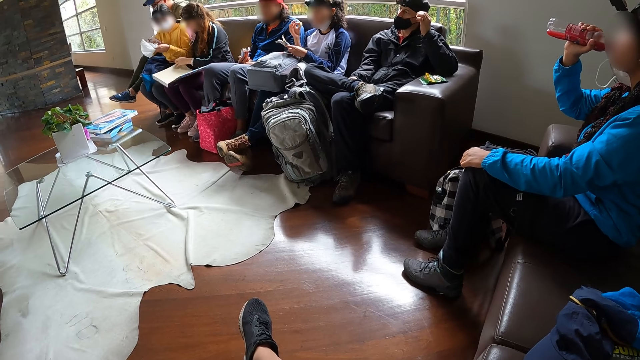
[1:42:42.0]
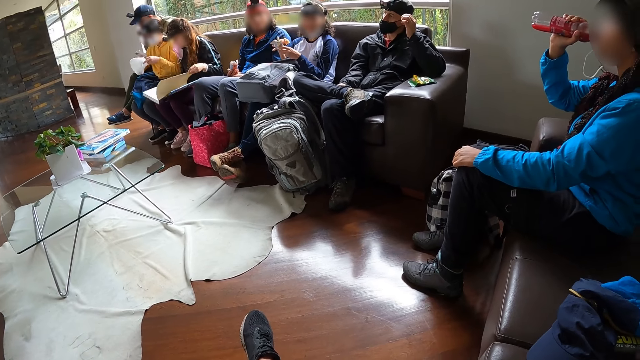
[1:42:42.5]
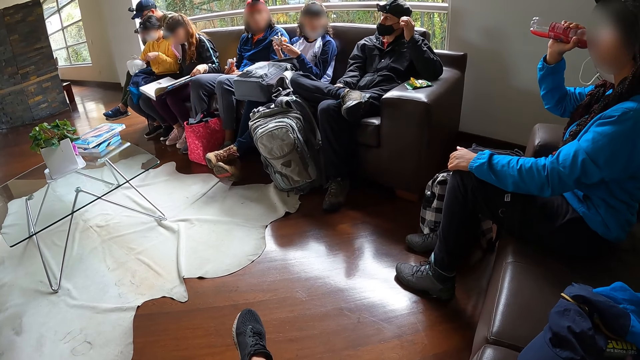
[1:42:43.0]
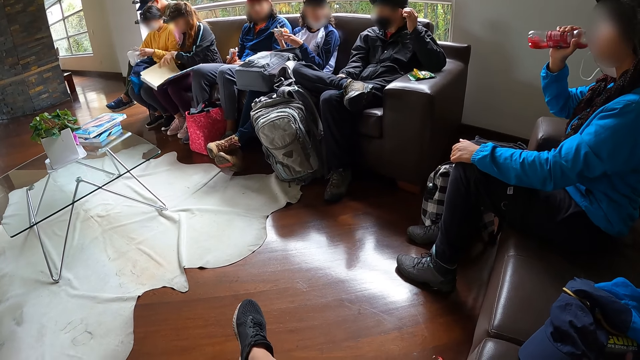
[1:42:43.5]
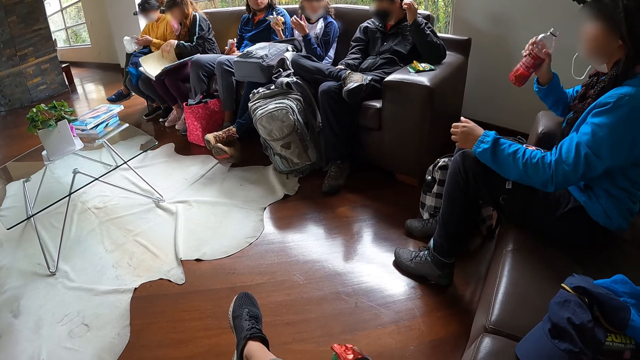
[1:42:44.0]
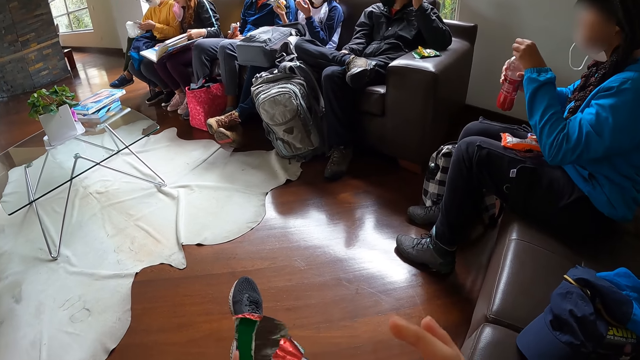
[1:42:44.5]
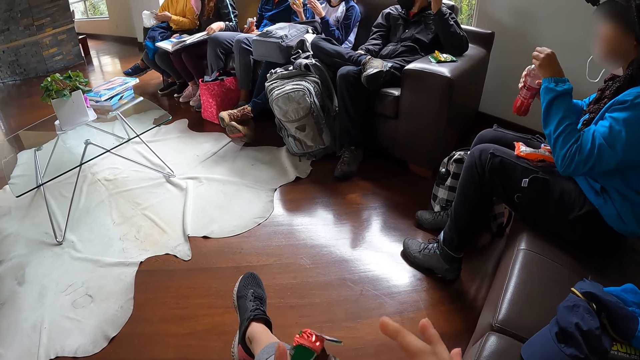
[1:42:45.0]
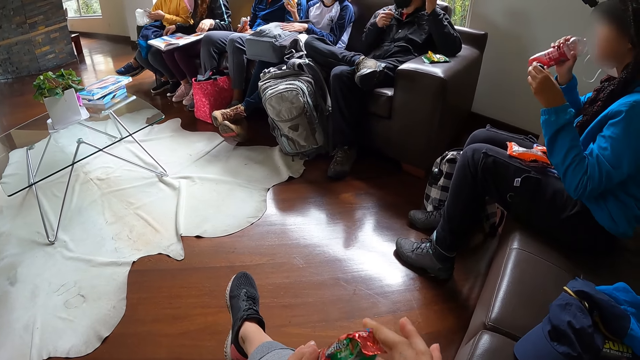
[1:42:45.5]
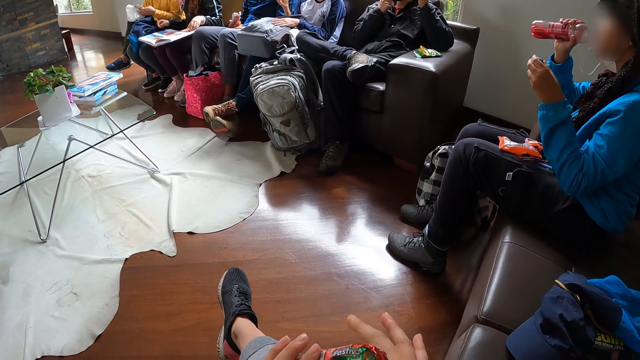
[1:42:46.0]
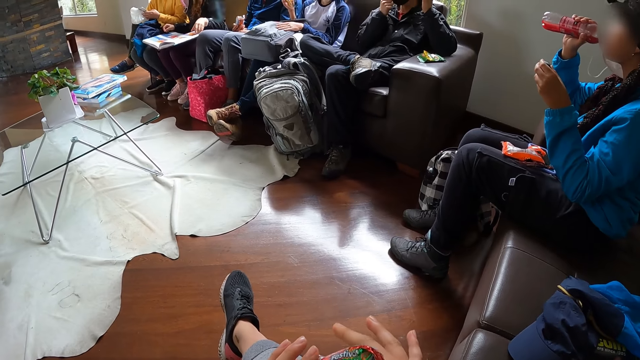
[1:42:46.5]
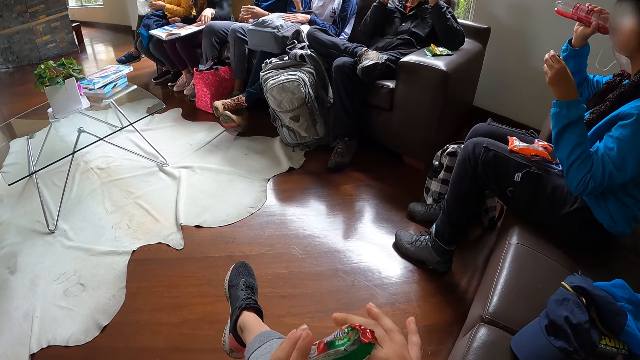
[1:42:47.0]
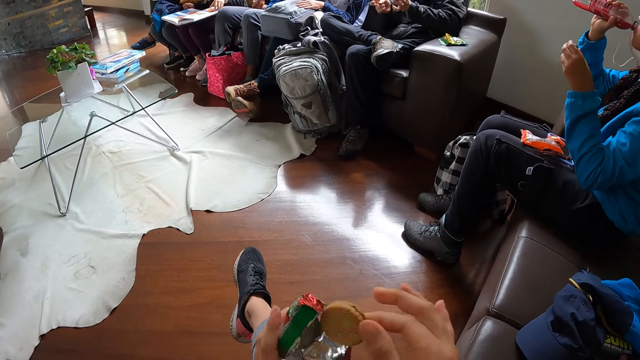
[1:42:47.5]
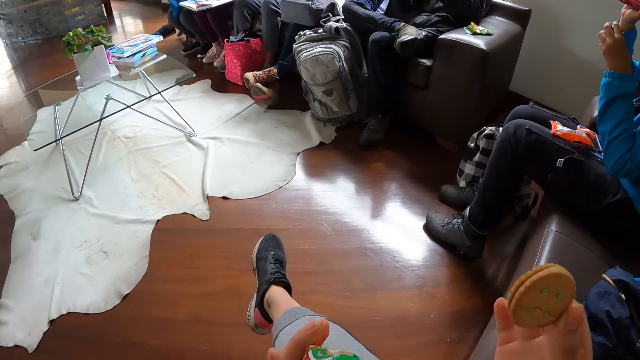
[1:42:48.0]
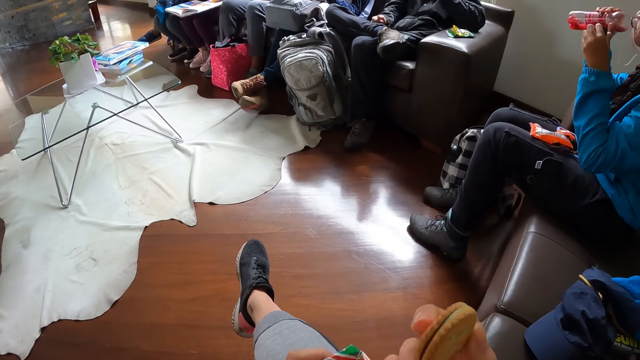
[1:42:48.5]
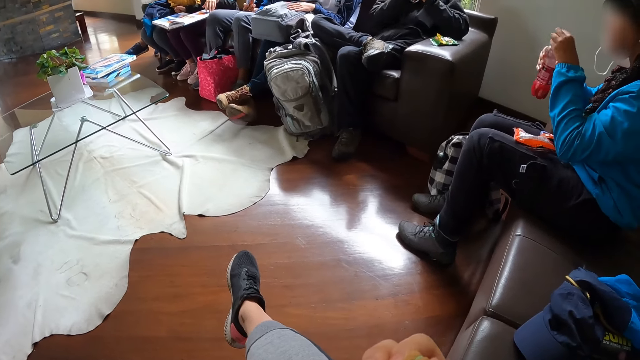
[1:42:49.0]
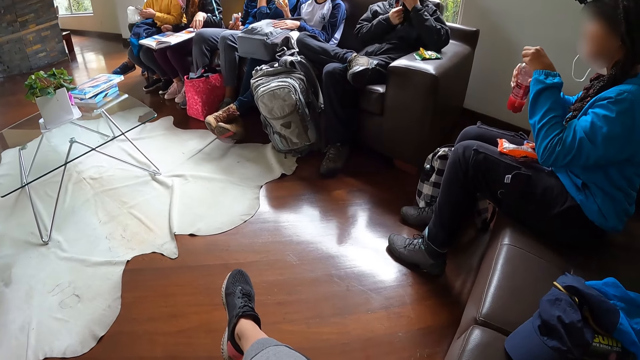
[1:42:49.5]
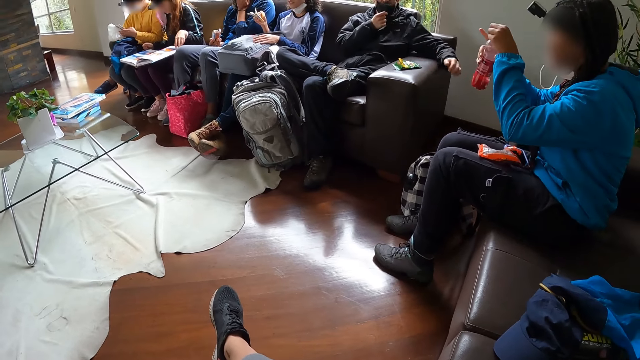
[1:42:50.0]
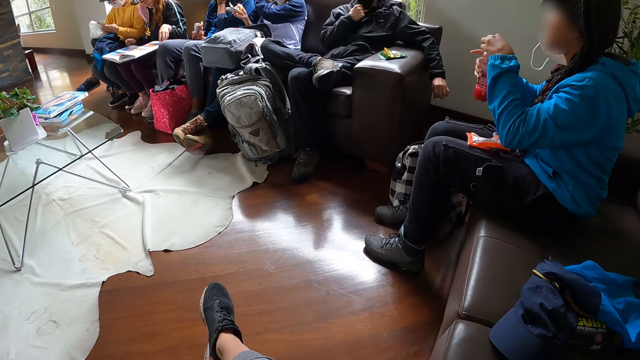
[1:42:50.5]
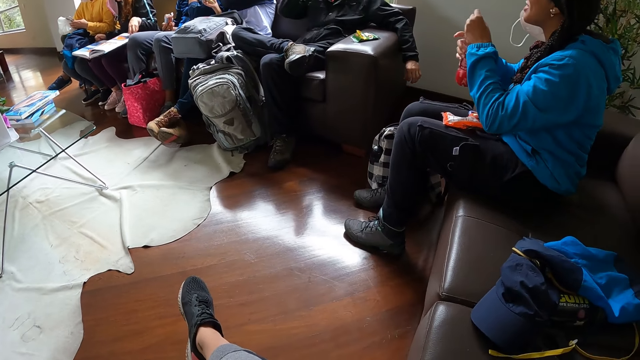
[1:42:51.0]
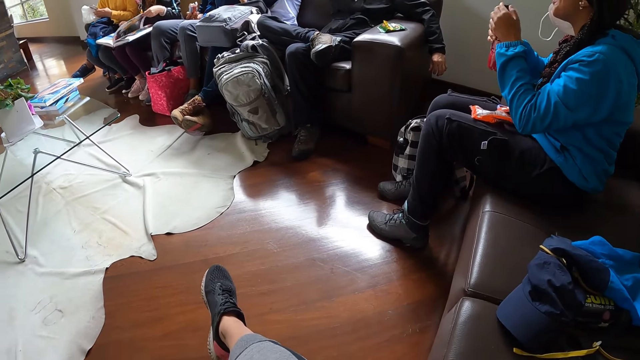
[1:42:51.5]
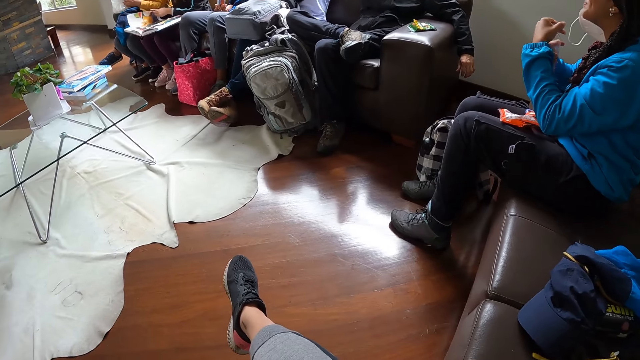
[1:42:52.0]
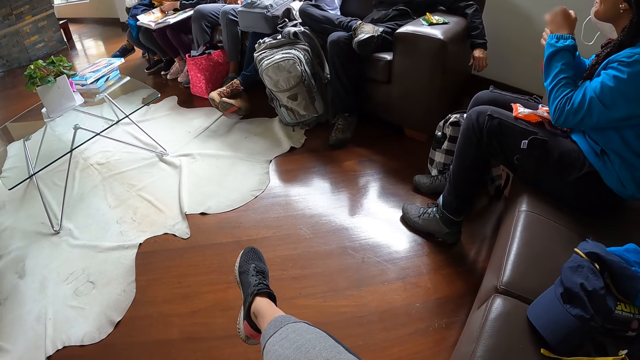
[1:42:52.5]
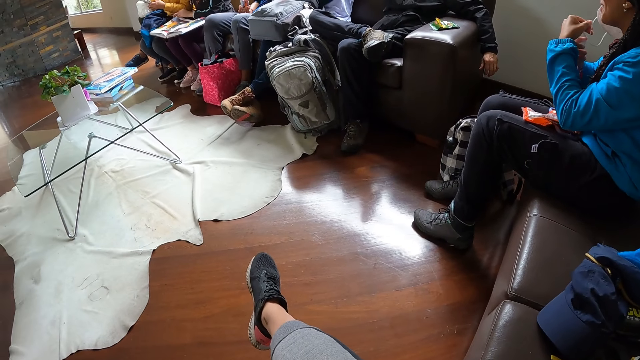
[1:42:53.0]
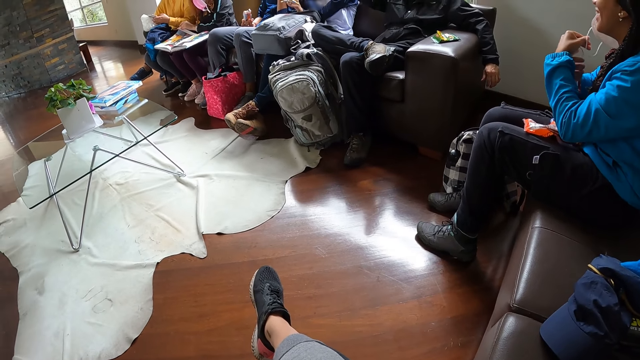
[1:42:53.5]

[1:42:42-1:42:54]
A woman peruses the book. A girl passes the toast from her left hand to her right hand. Another woman operates the phone in her right hand with both hands. The camera wearer removes a biscuit from the biscuit pack in her left hand with her right hand. She eats the biscuit with her right hand. A third woman closes the bottle of juice in her right hand with her left hand.

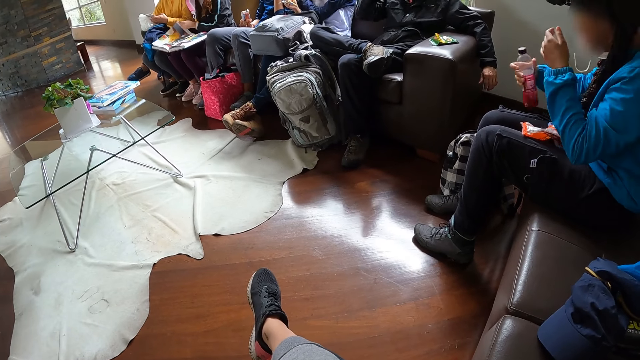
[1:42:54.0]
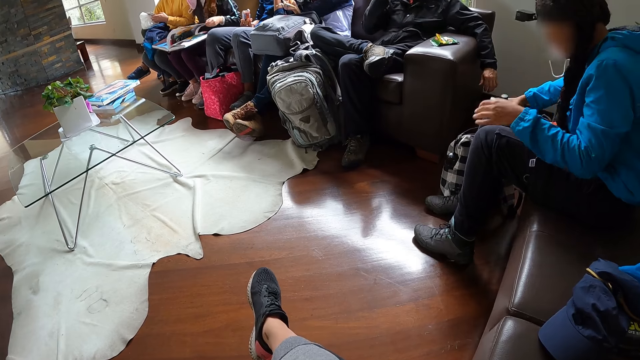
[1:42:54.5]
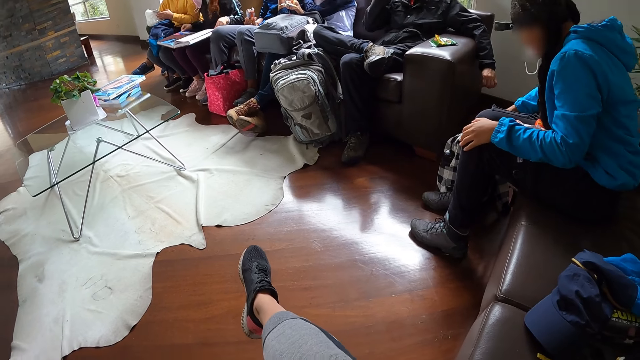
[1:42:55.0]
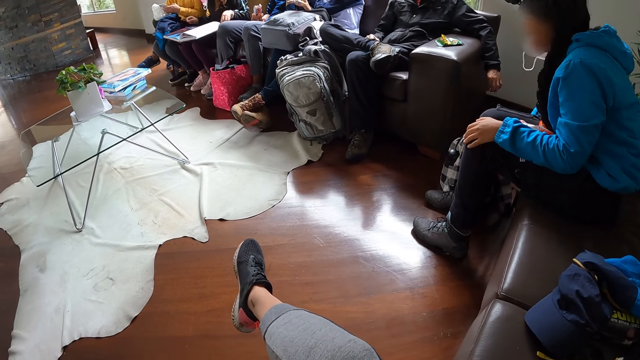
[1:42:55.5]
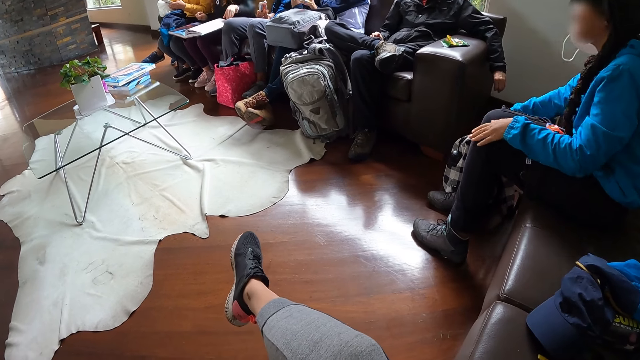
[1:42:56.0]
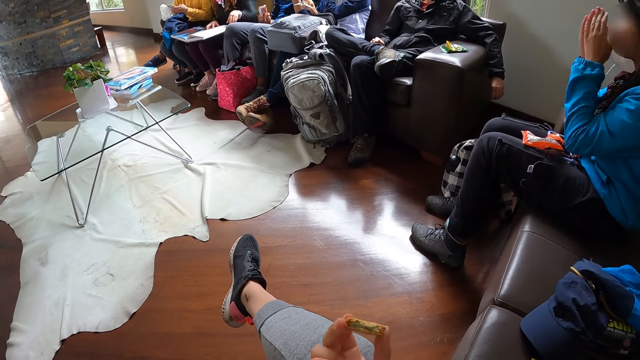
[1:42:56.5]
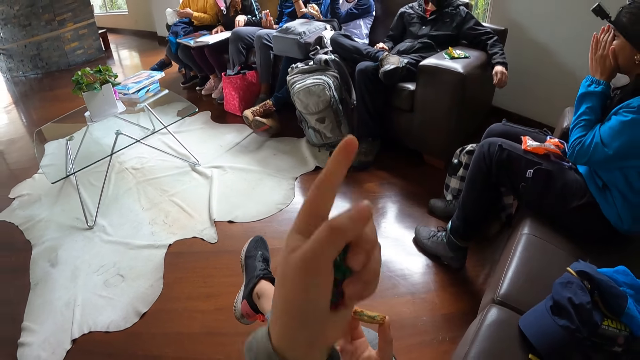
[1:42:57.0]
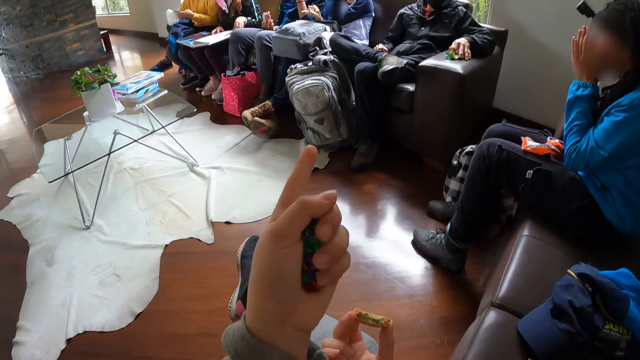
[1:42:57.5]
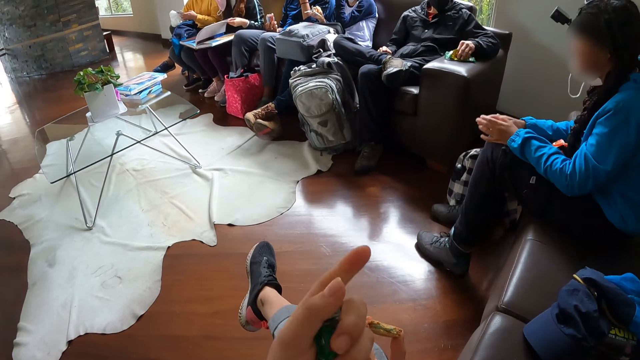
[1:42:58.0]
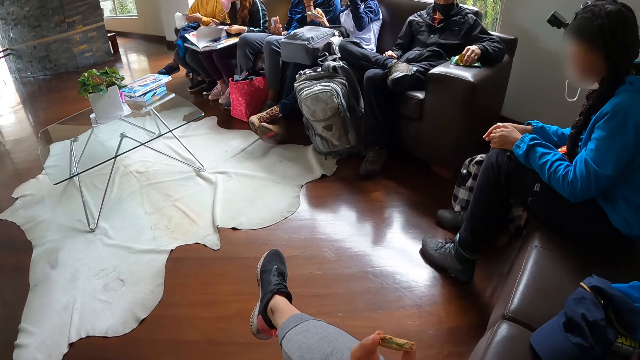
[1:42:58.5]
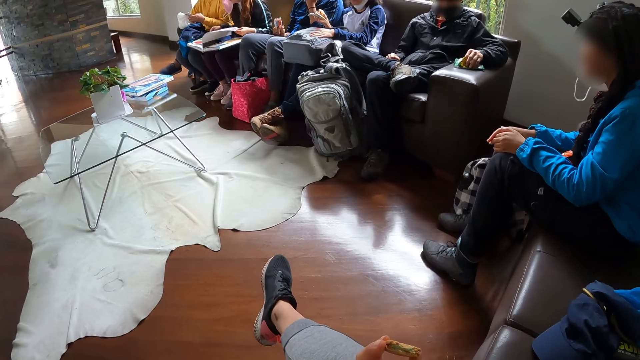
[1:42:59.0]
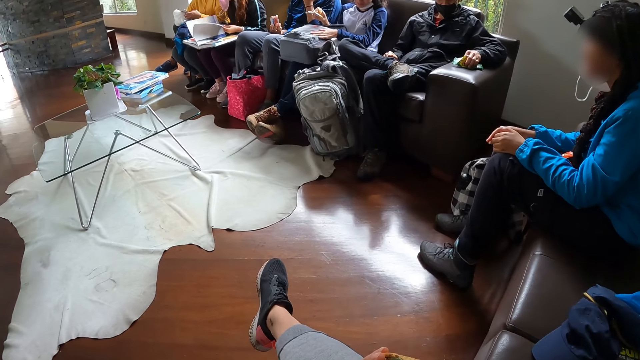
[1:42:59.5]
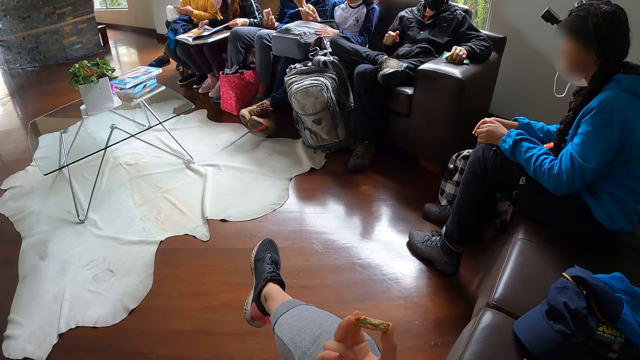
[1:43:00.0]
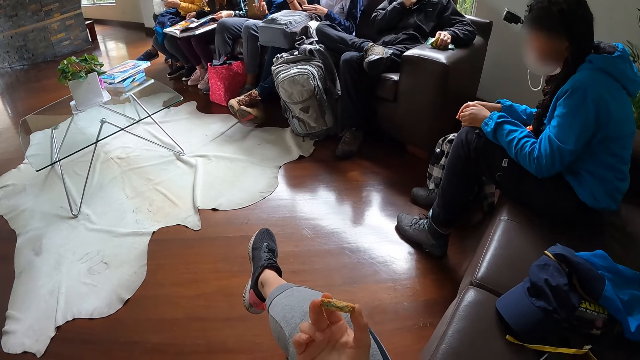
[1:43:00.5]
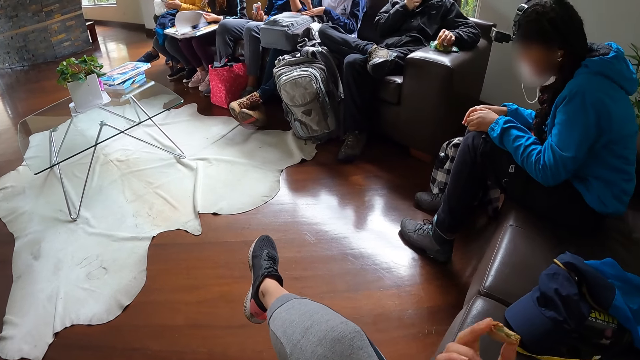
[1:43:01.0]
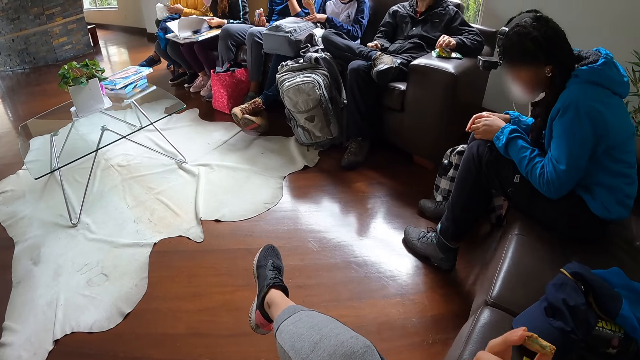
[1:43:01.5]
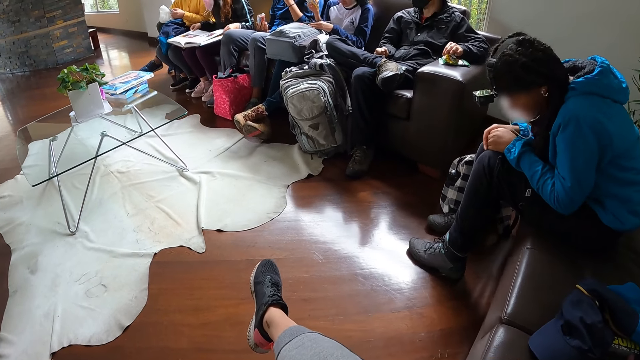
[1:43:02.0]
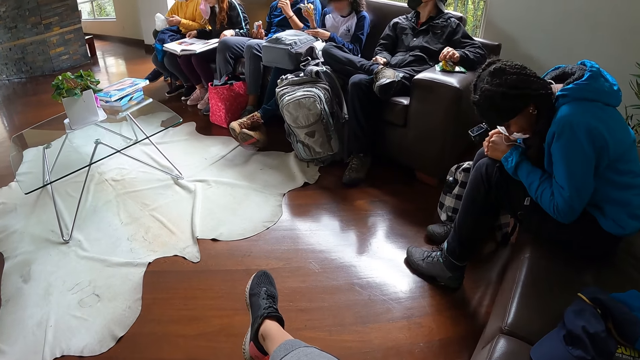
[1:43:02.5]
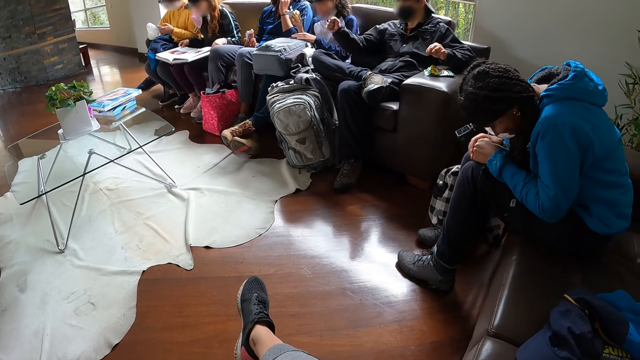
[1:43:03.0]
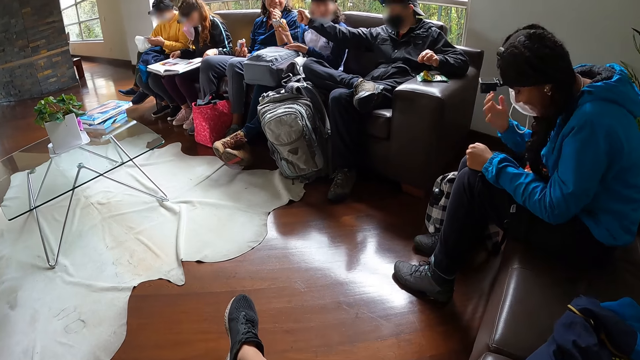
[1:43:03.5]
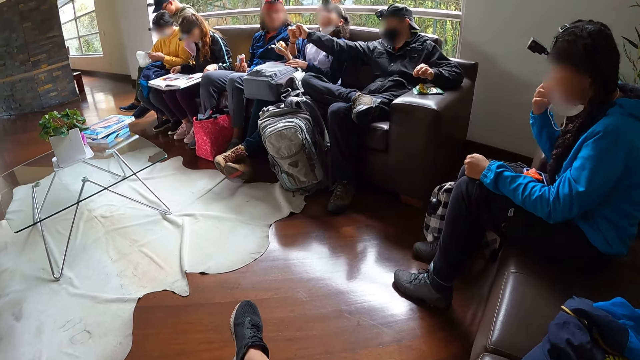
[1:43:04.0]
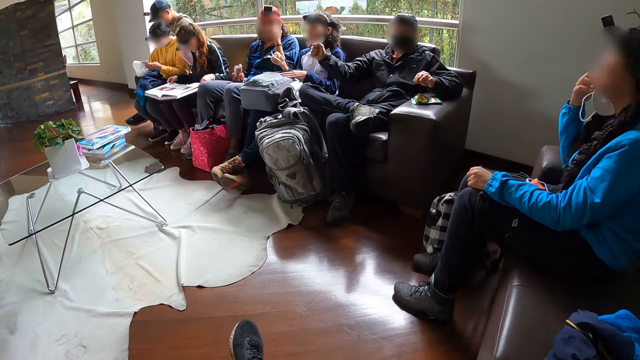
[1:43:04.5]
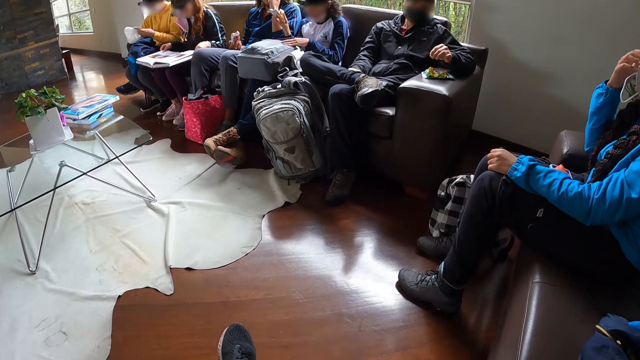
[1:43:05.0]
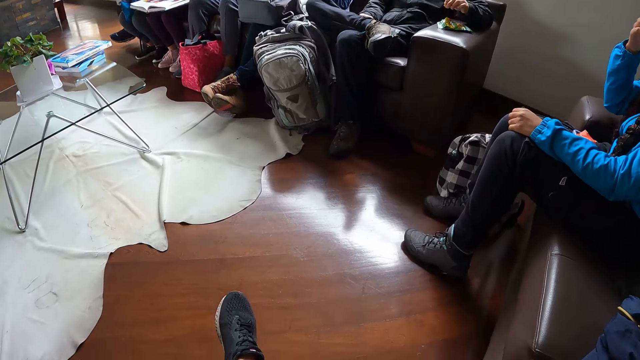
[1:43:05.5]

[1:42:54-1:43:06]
A woman drops the bottle of juice in the bag on the floor with her right hand. She places her hands on her face. A man touches the biscuit pack on the chair arm with his right hand. The camera wearer lifts her left hand. The woman bends her head. The man fist bumps another man with his right hand.
